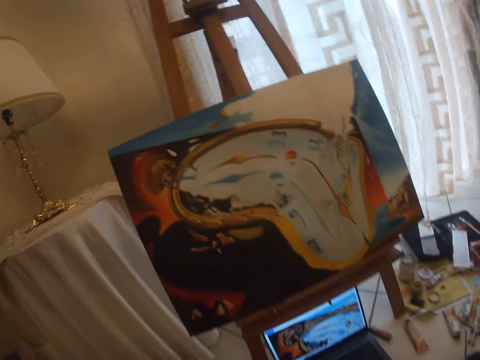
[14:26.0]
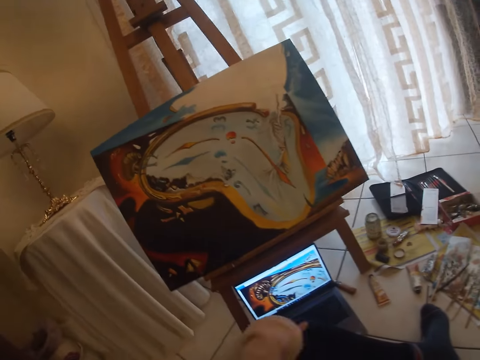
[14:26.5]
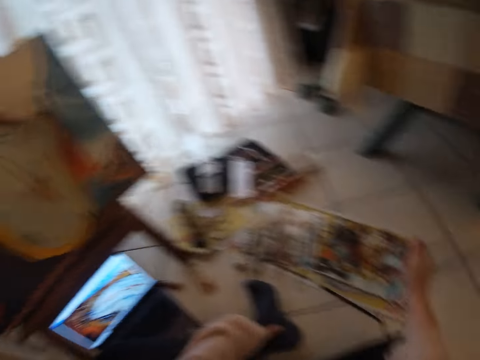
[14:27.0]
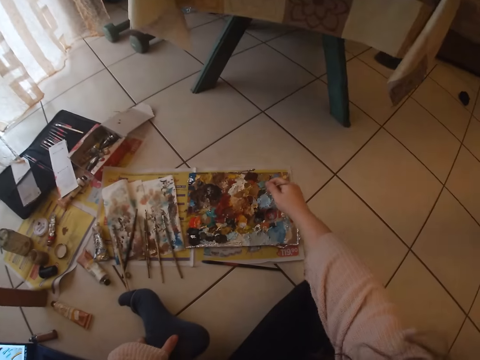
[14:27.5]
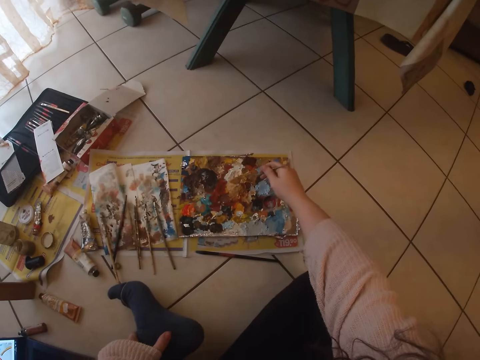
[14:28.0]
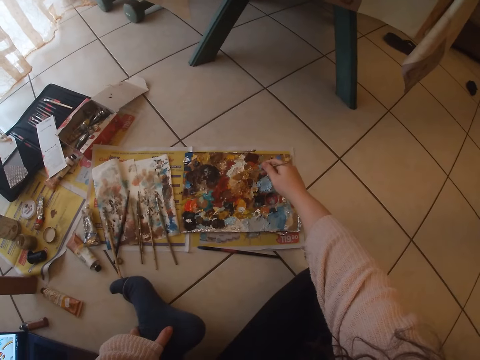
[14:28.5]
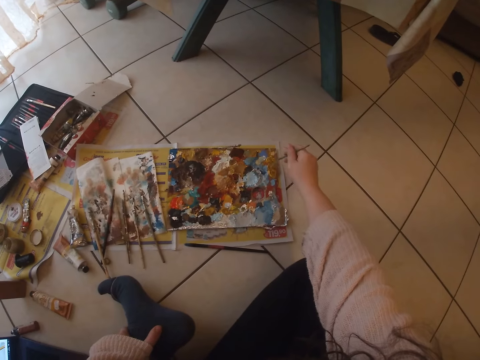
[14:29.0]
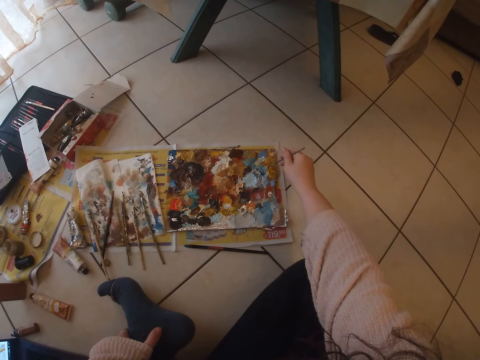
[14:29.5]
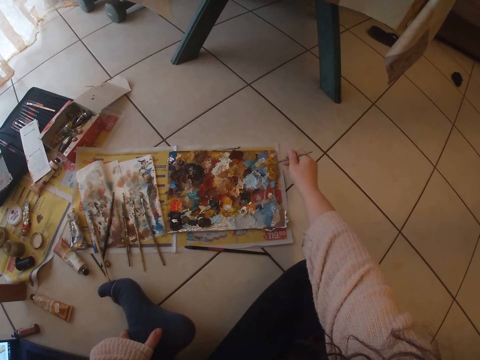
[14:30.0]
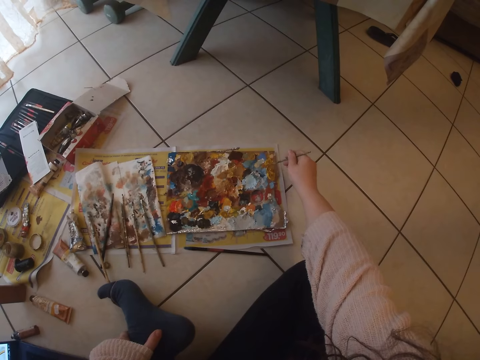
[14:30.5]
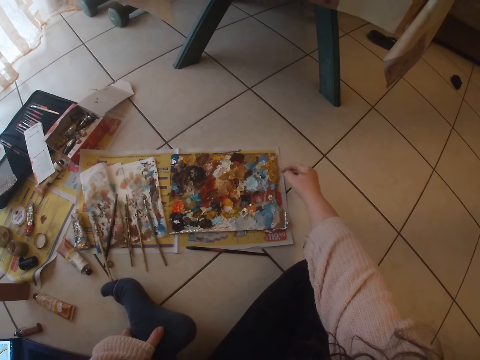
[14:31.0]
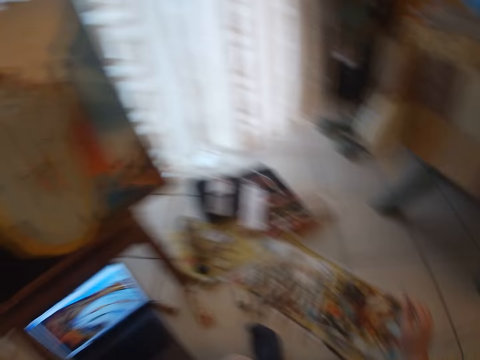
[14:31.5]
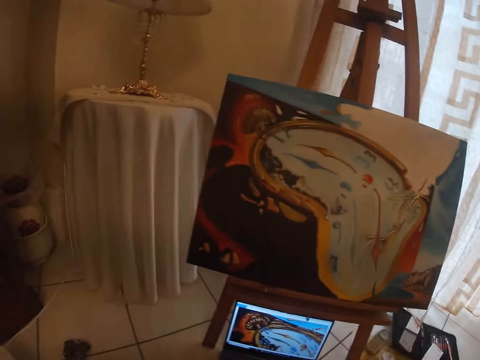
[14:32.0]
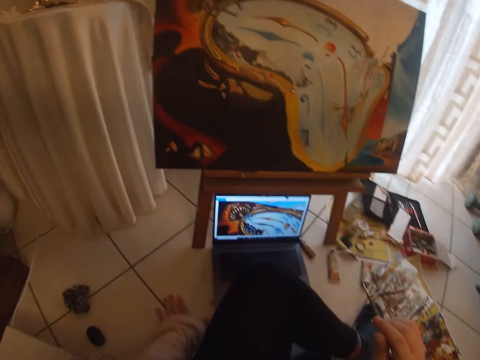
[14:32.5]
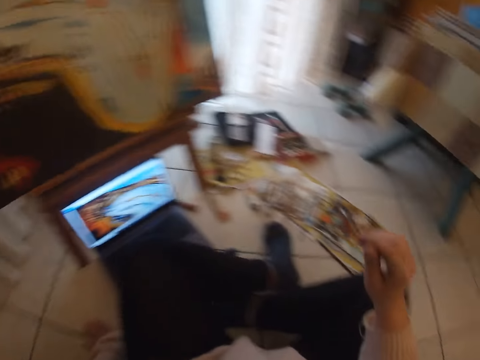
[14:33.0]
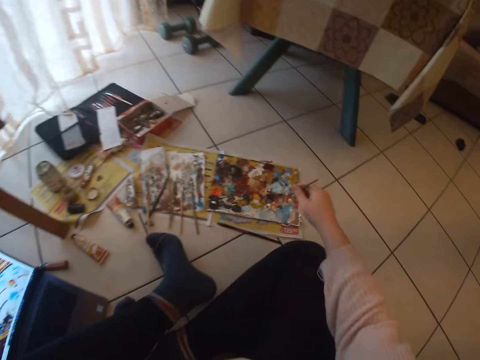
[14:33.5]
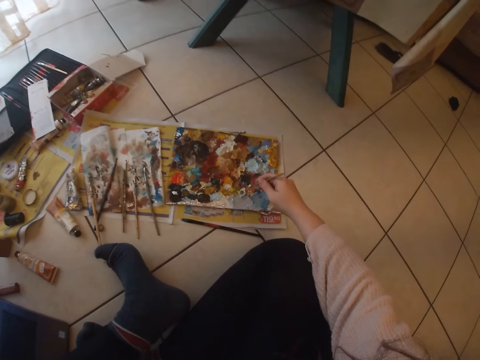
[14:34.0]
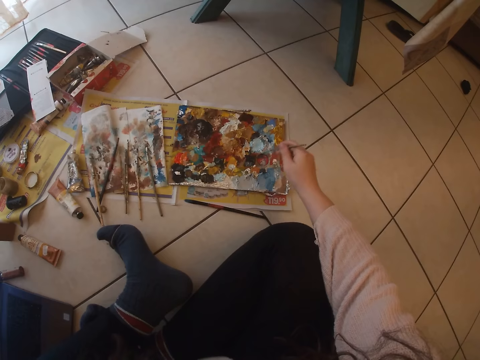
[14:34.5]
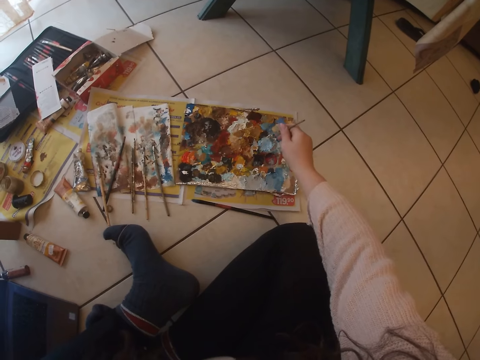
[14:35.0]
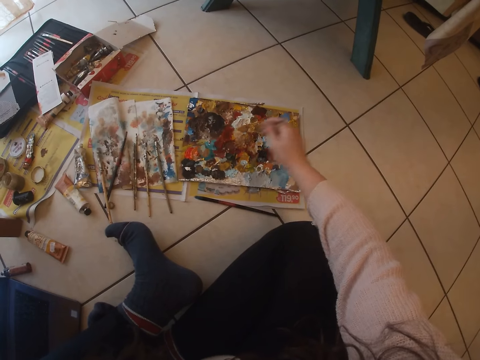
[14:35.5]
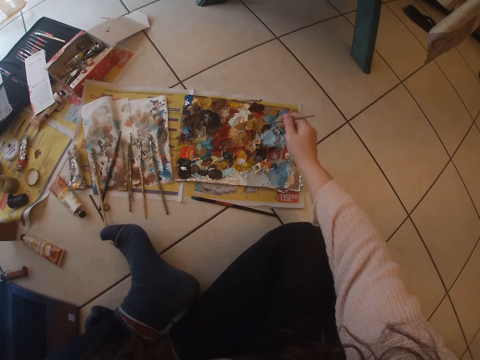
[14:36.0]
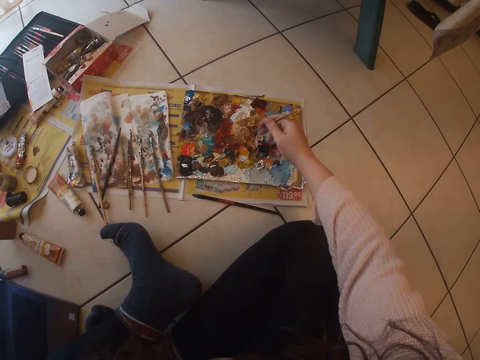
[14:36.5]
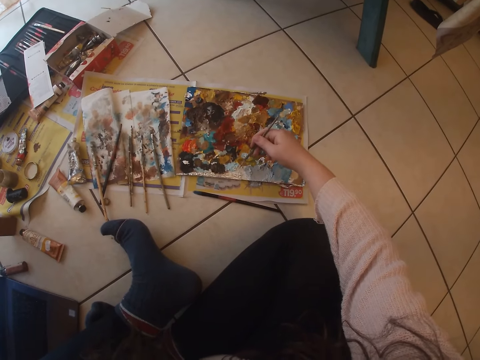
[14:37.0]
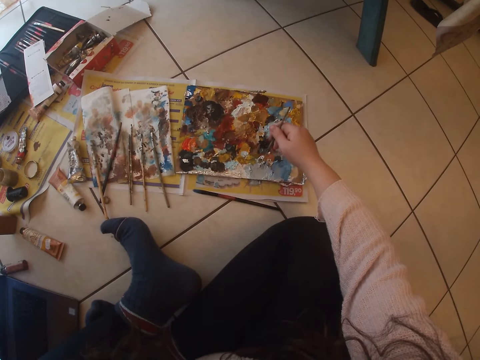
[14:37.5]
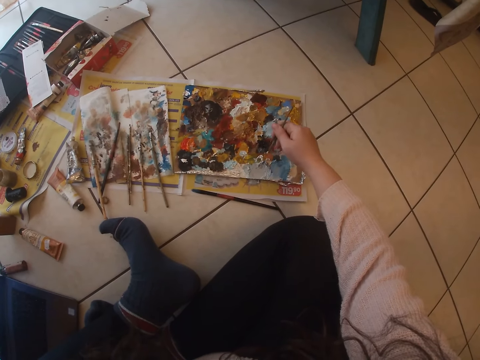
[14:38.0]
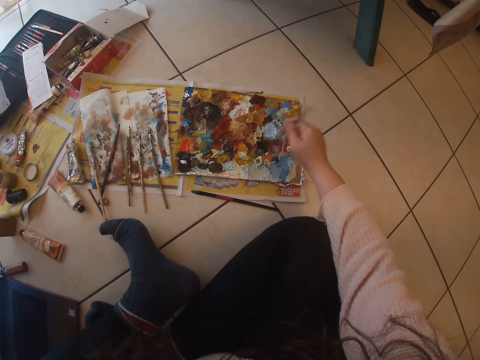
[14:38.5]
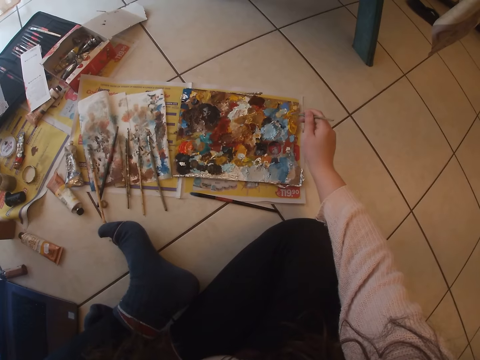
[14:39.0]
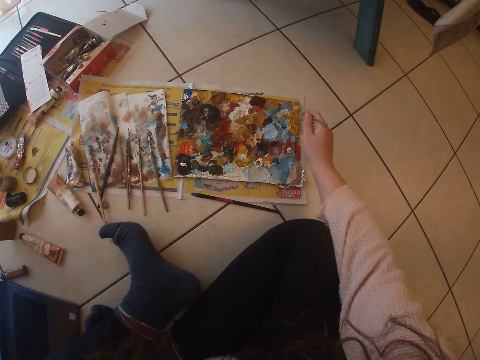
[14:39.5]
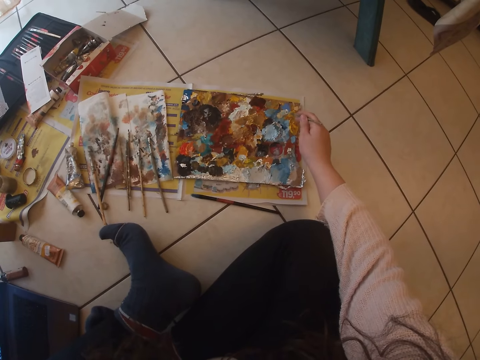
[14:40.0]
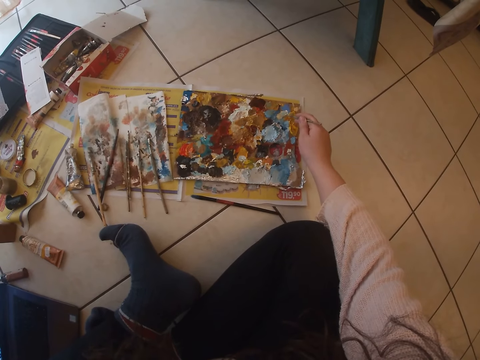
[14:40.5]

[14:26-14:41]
The camera wearer picks another colour of paint from the paint board with the brush in her right hand. She checks the screen of the laptop. She mixes colour on the paint board with the brush in her hand.

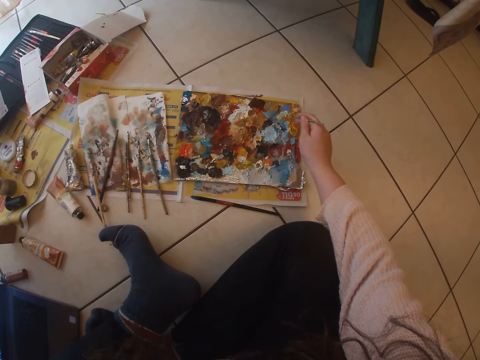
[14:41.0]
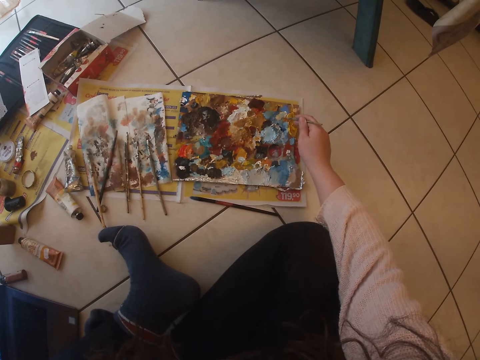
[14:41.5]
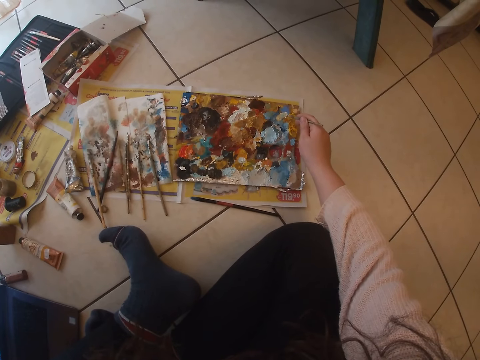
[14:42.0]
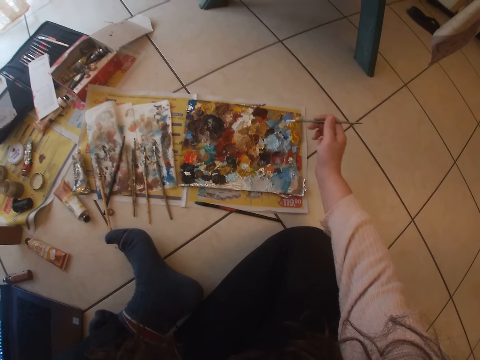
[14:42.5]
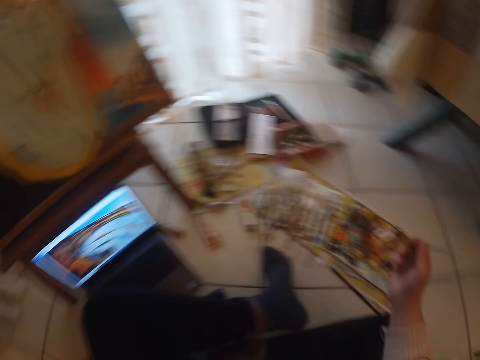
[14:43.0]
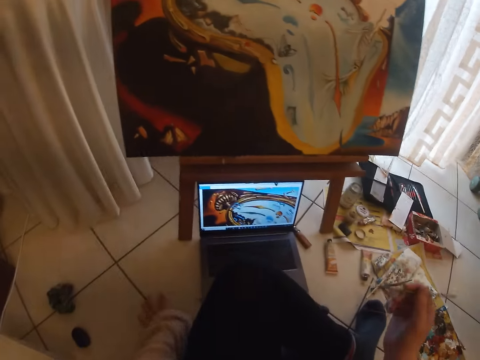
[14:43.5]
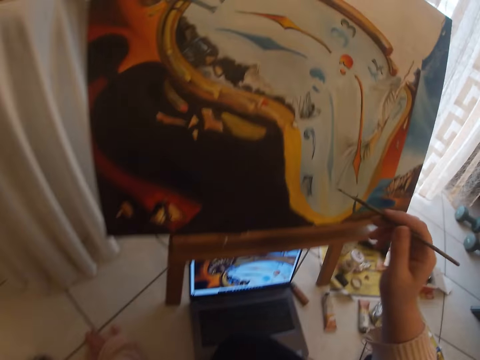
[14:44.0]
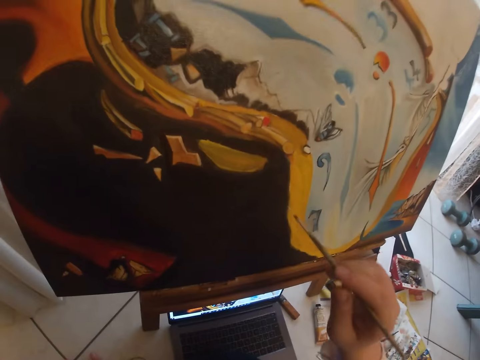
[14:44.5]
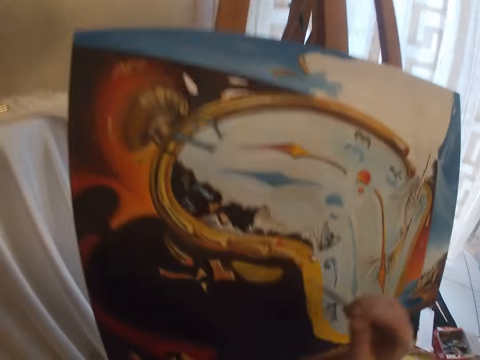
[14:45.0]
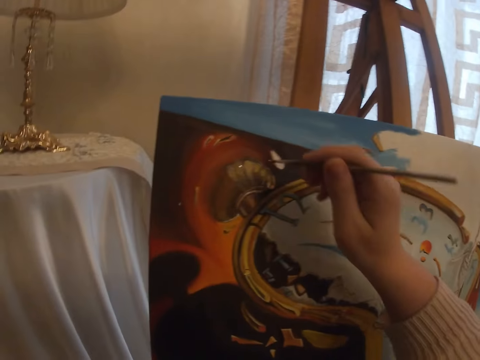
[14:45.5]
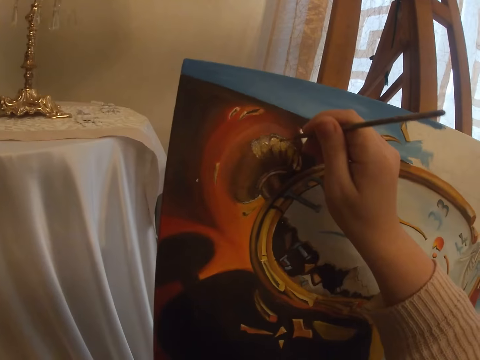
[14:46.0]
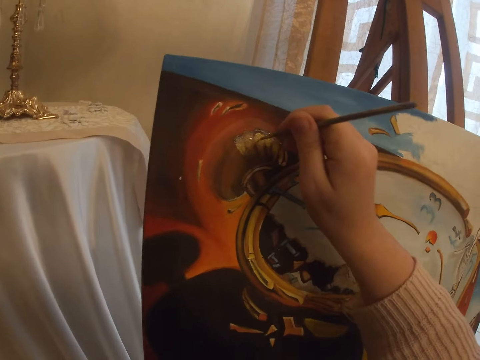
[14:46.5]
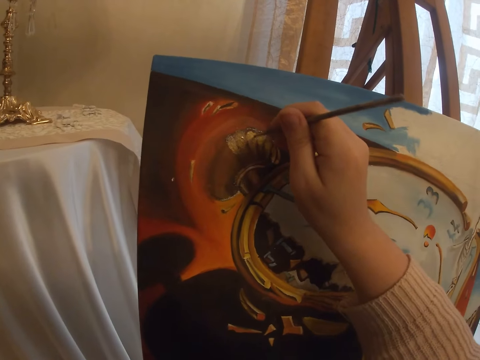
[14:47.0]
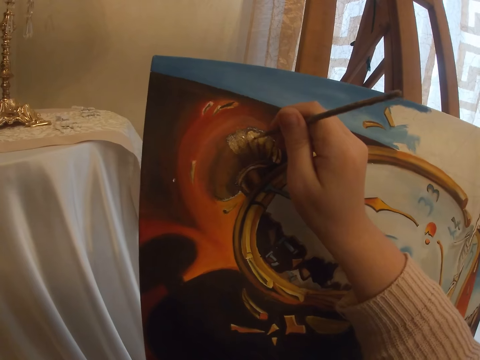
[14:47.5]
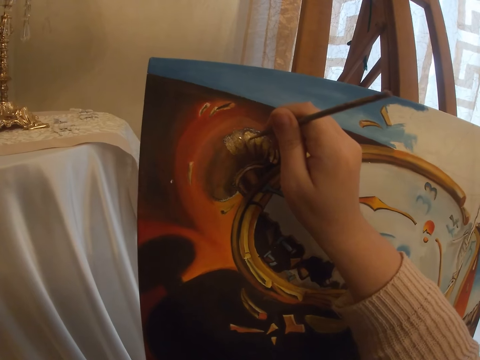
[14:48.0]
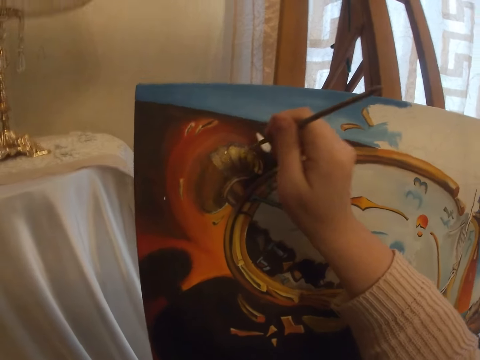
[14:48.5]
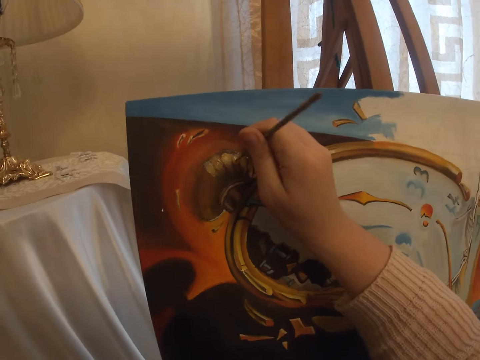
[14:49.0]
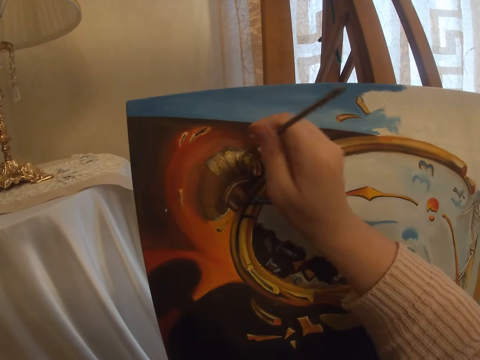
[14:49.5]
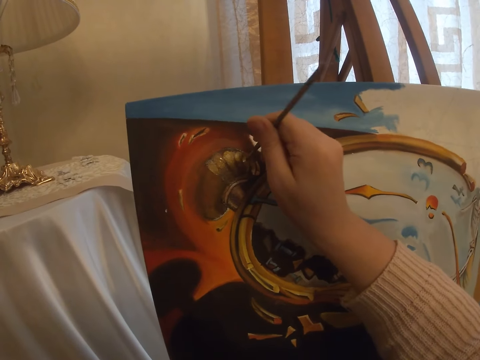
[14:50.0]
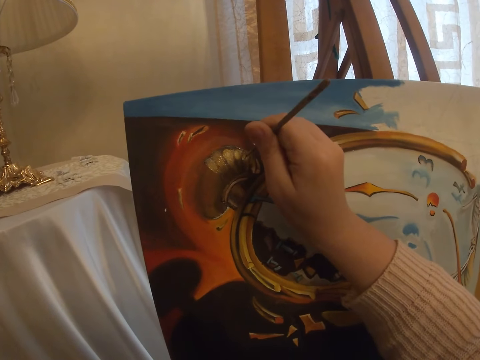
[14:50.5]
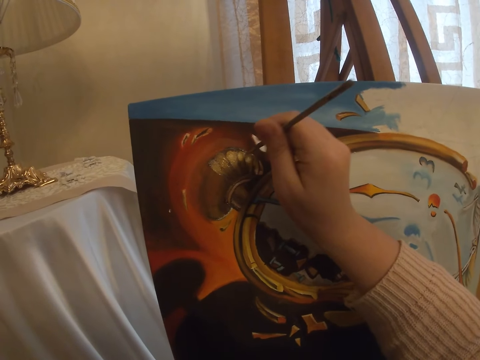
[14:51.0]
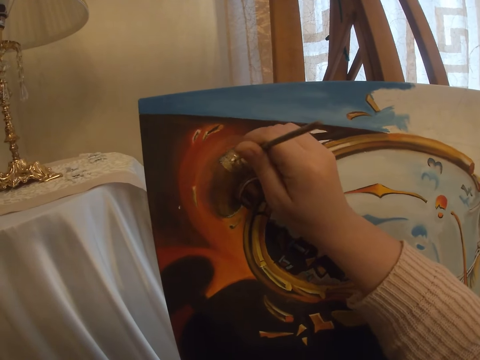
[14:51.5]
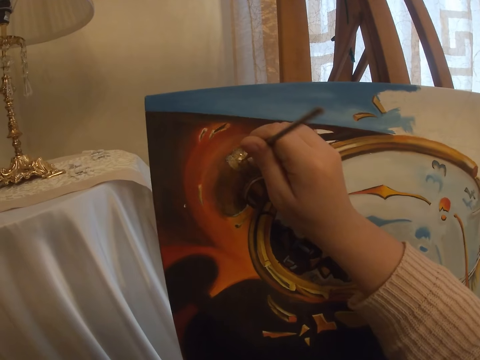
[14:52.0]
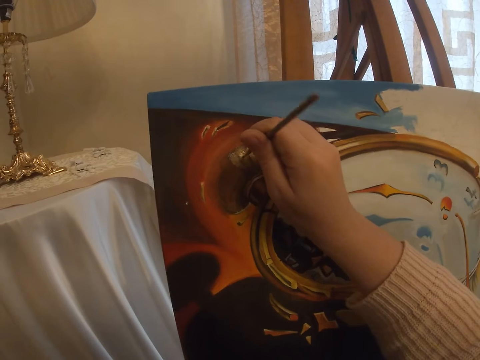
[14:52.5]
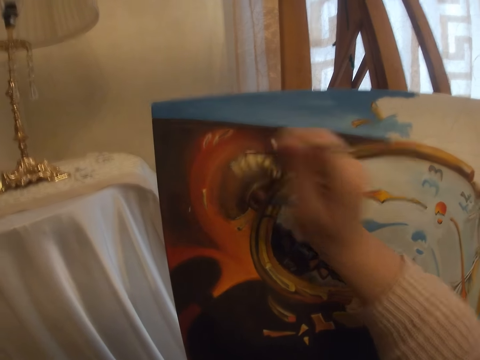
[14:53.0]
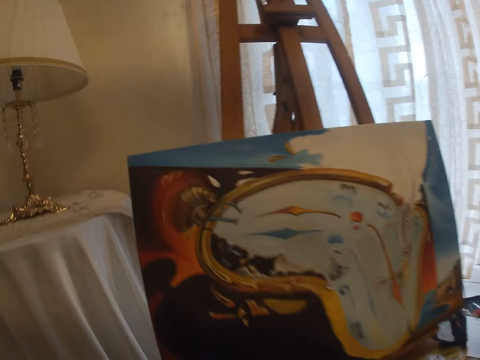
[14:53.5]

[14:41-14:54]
The camera wearer moves a hand on the floor. They paint with the paint brush on the art work on the canvas.
